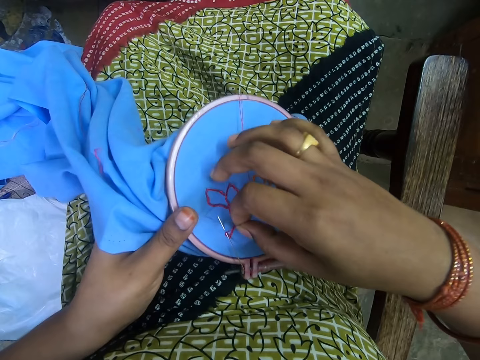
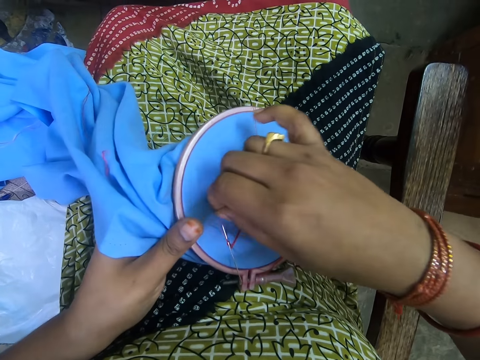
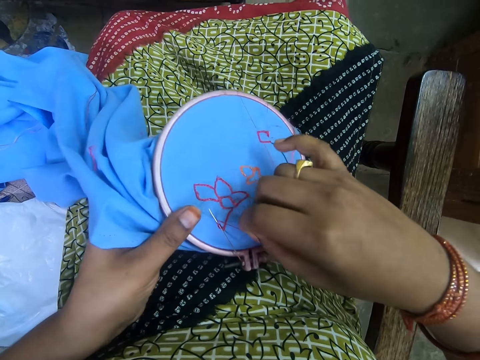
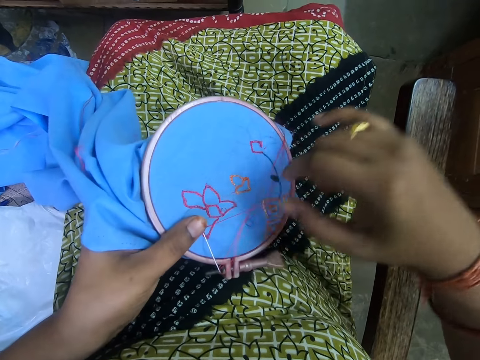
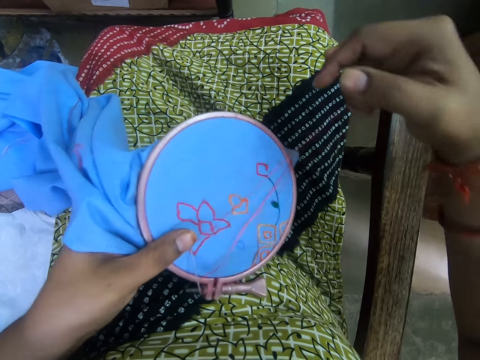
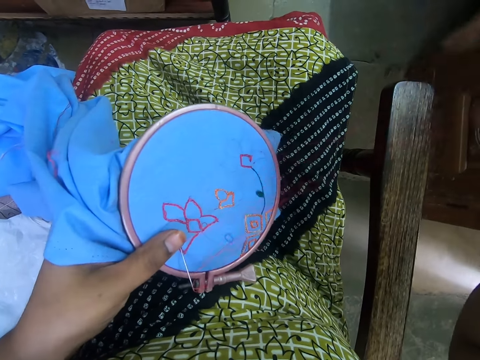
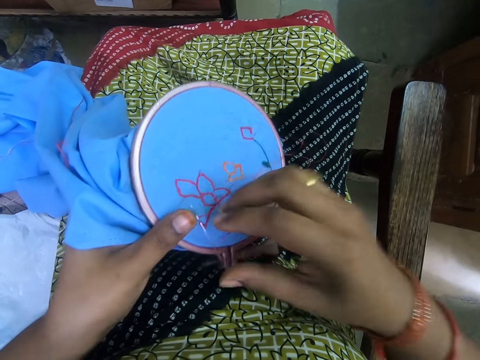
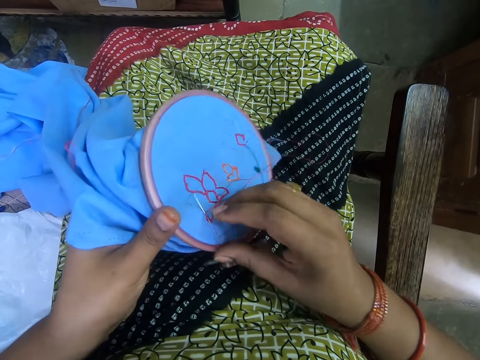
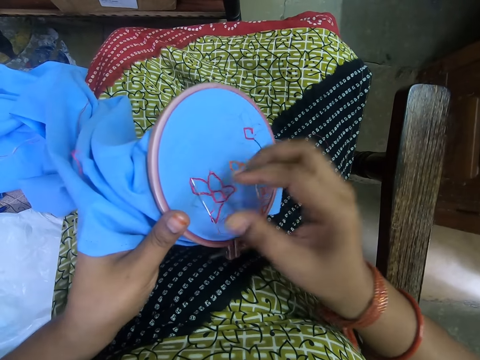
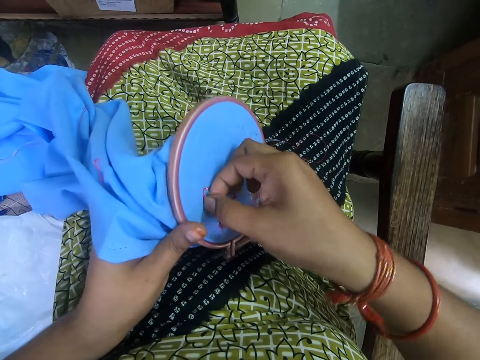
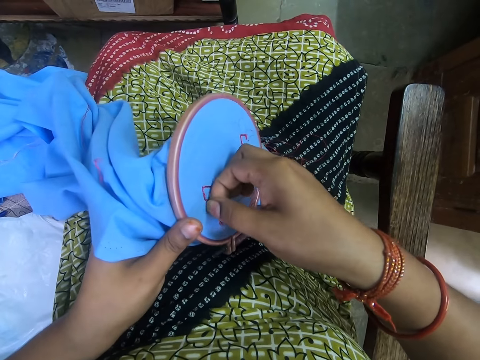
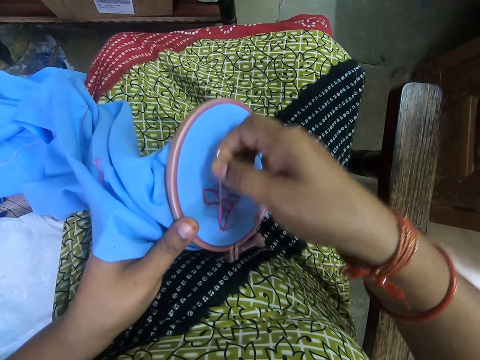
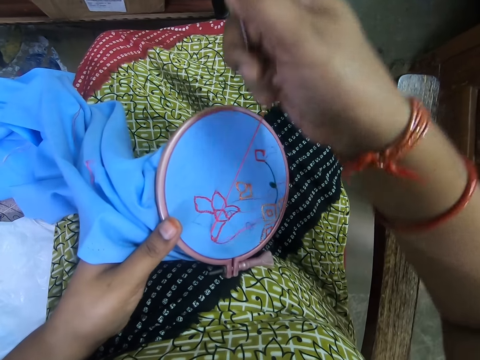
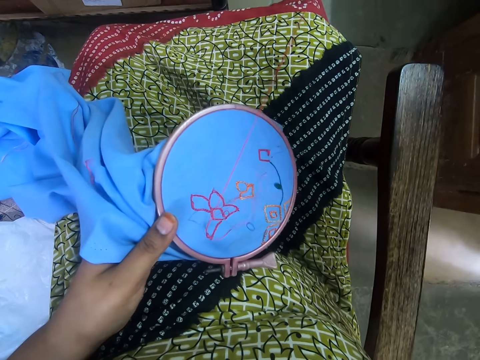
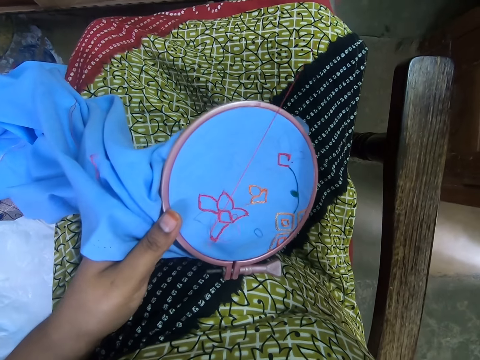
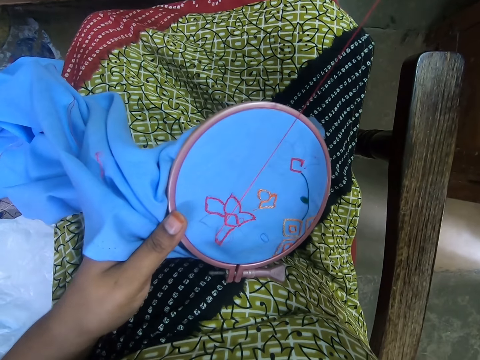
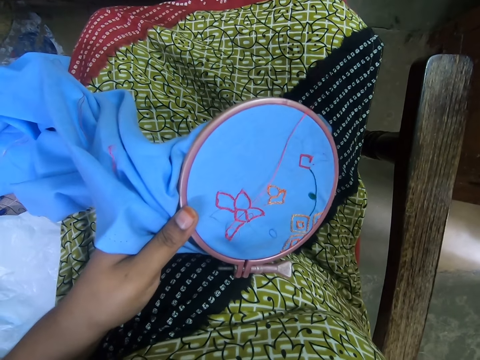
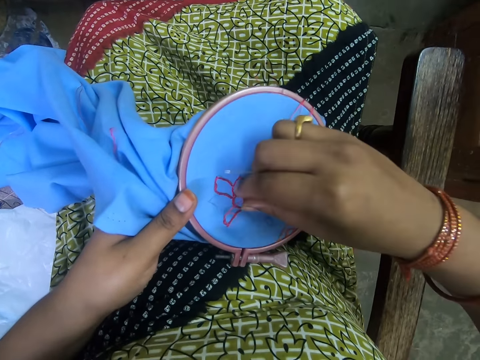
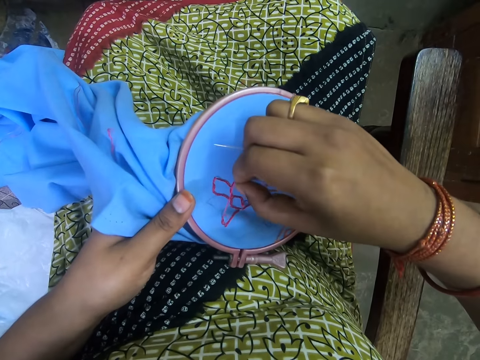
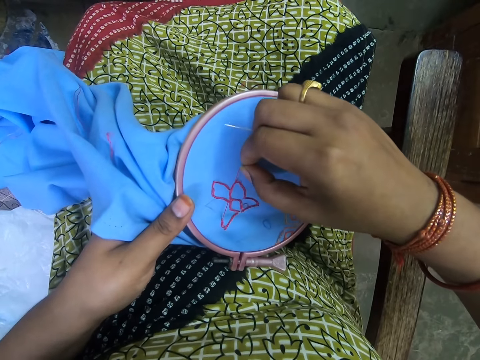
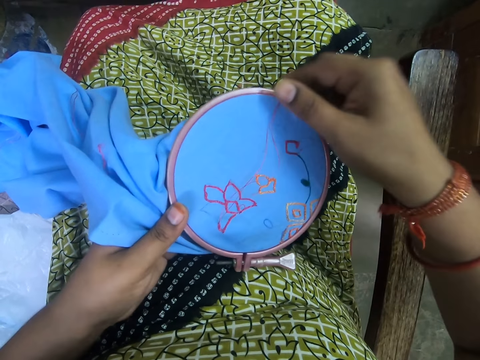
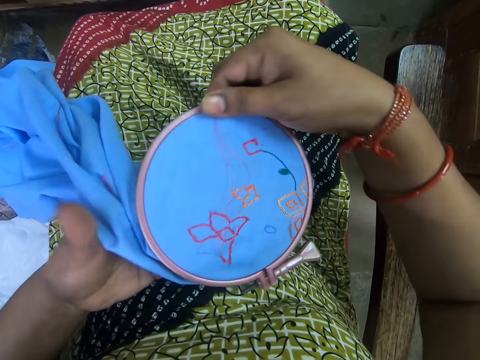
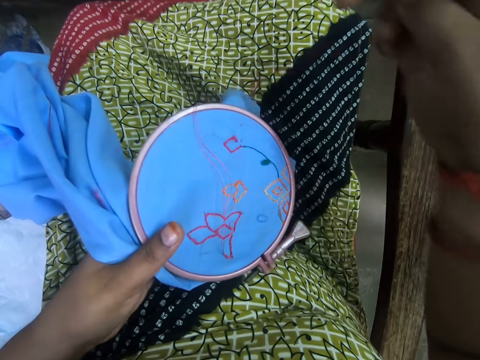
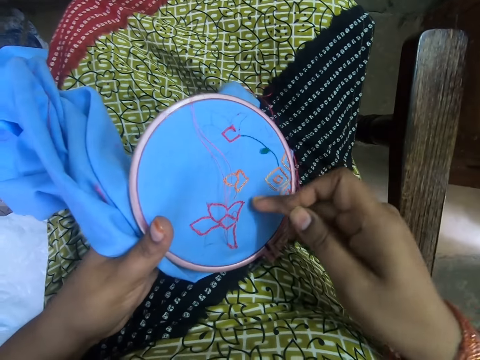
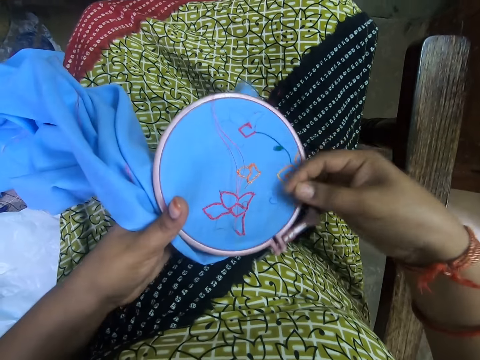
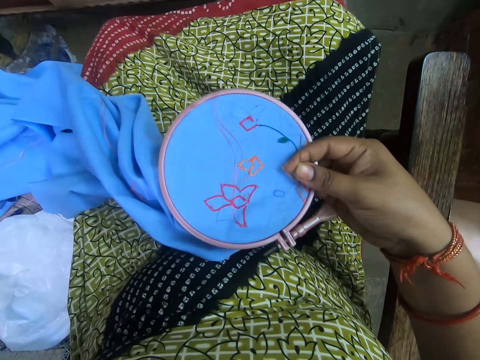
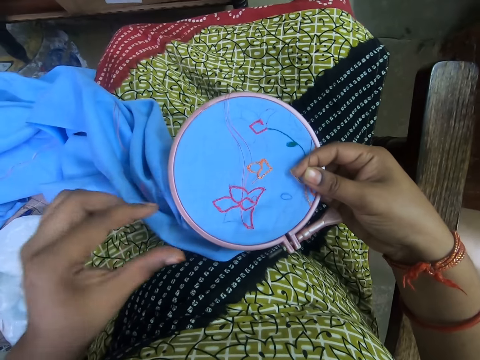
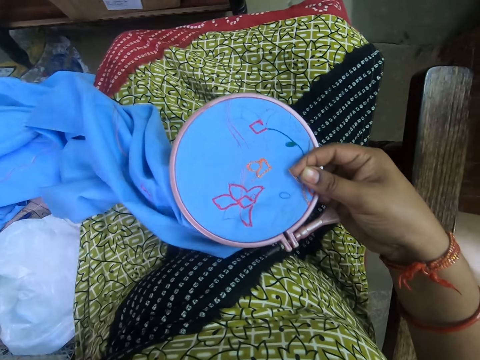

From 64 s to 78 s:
The camera wearer picks the thread from the cloth. They rotate the thread on the needle. They touch the needle. They pull the thread. They sew the cloth. They pull the thread. They hold the embroidery hoop with both hands. They rotate the embroidery hoop. They hold the embroidery hoop in the hand. They remove the thread from the cloth.

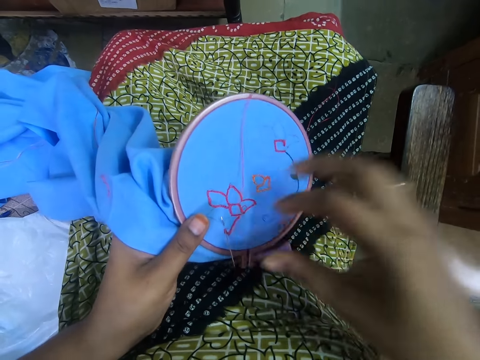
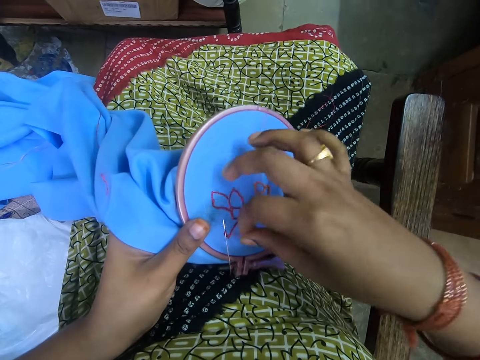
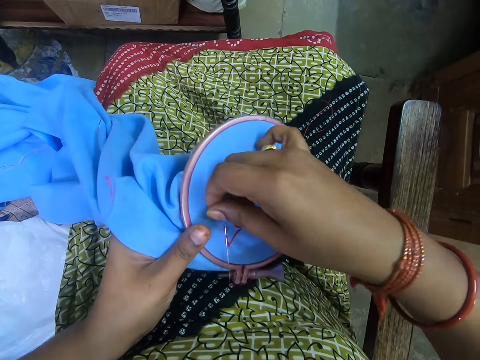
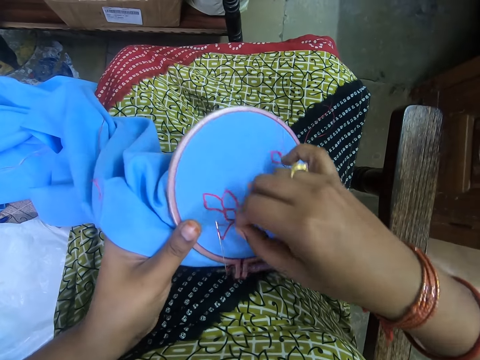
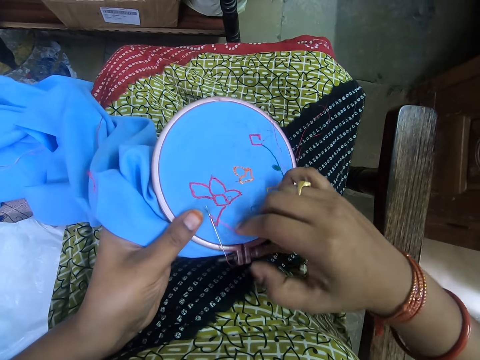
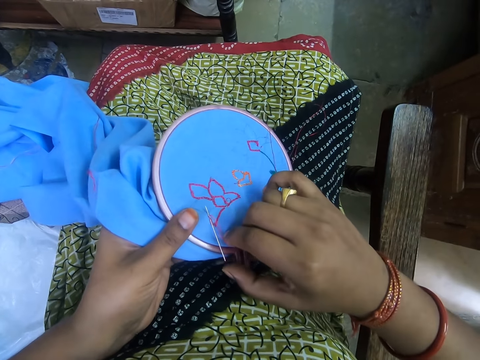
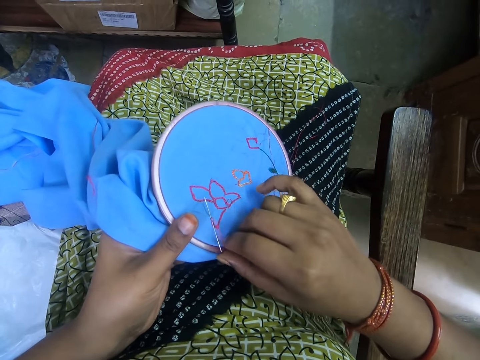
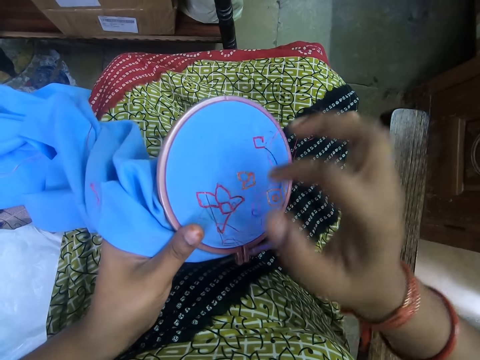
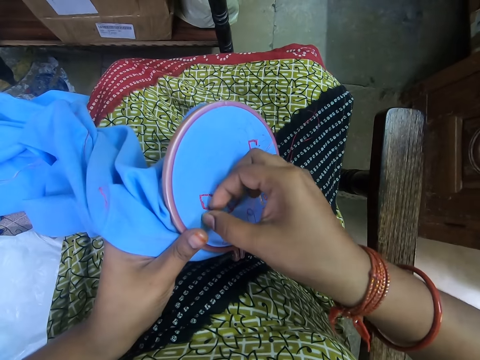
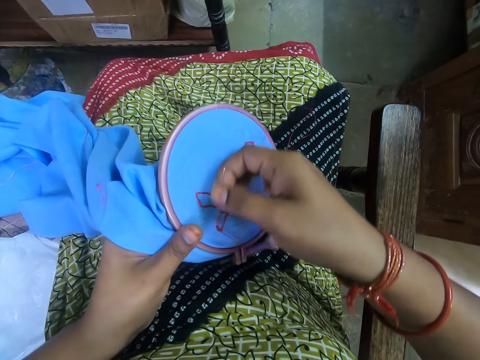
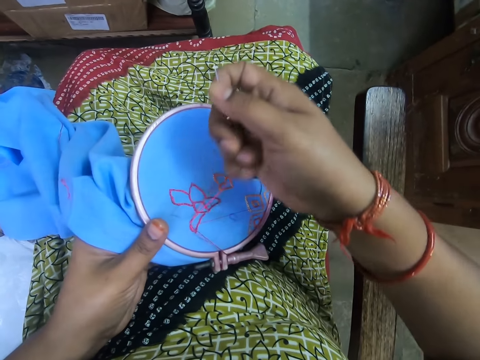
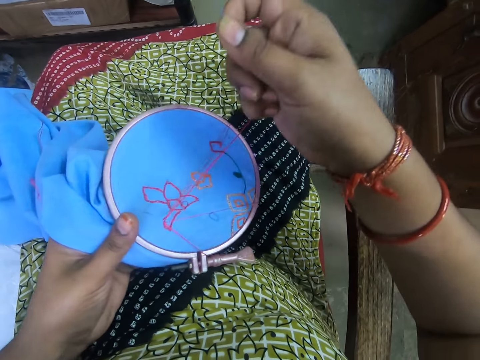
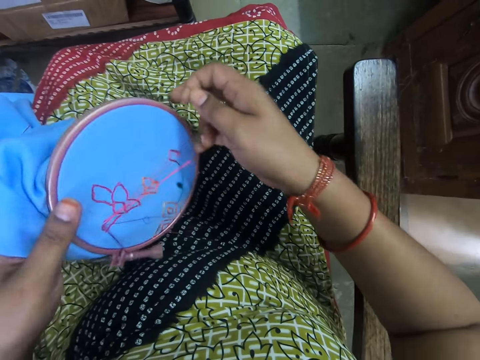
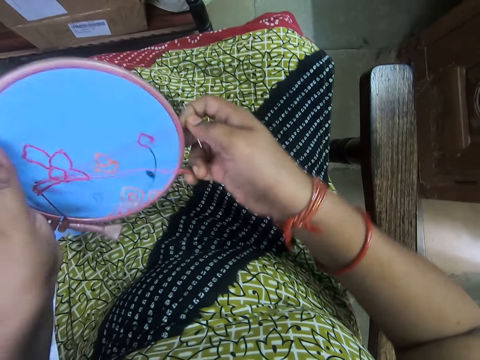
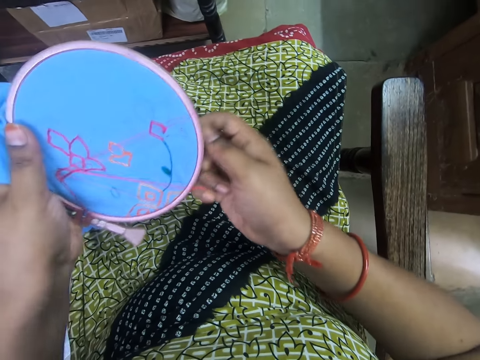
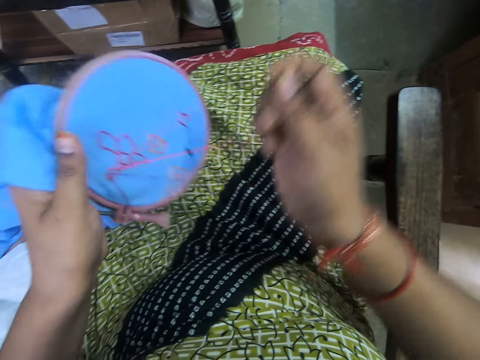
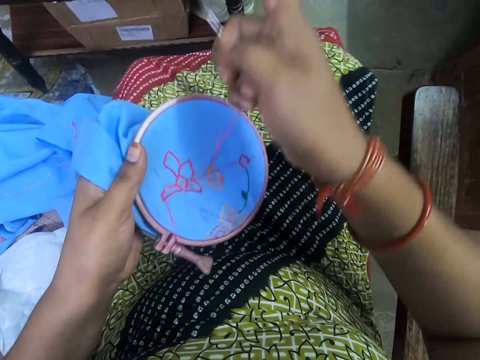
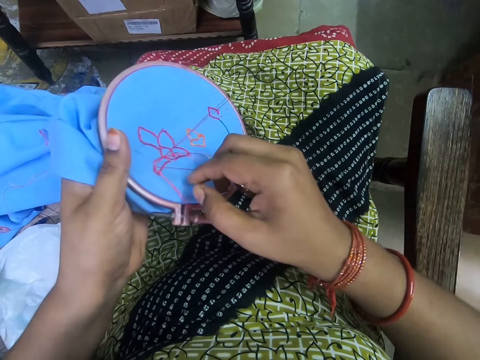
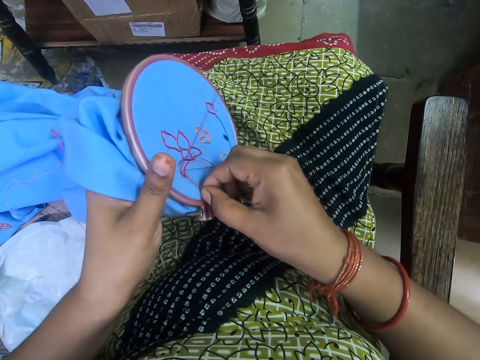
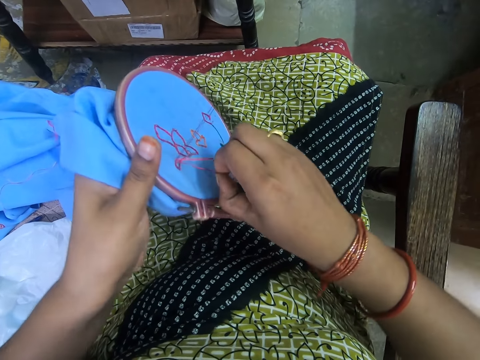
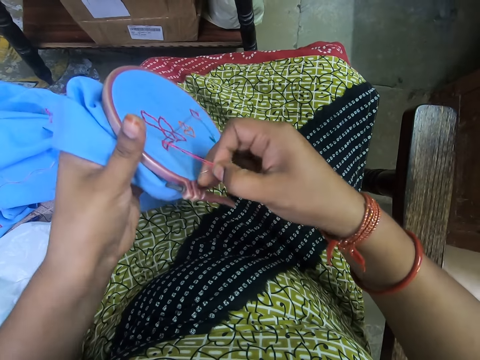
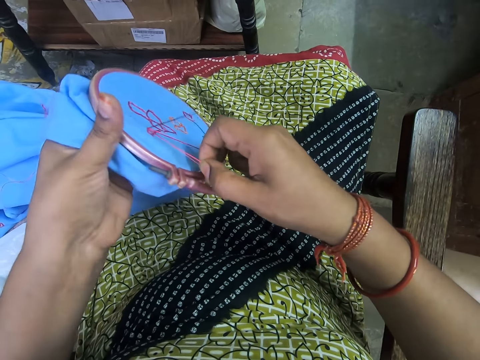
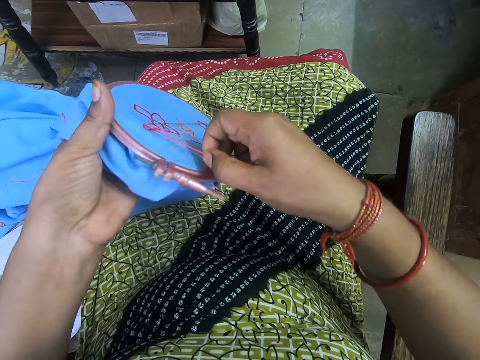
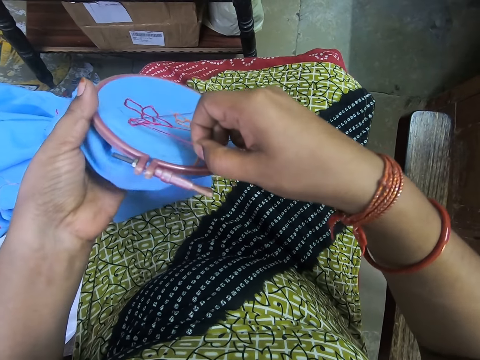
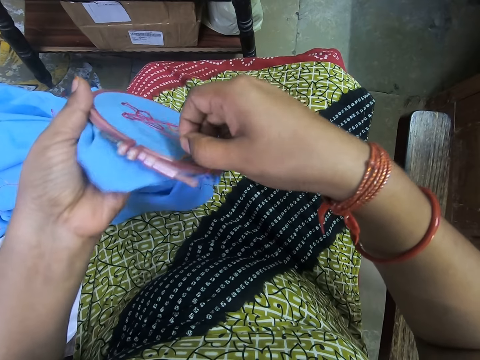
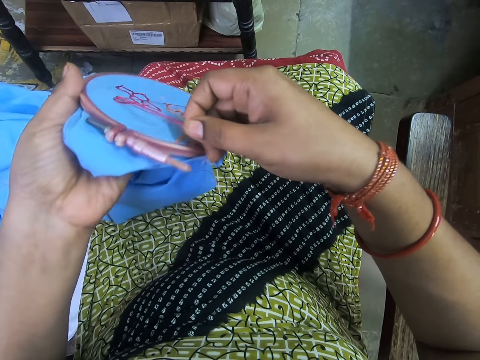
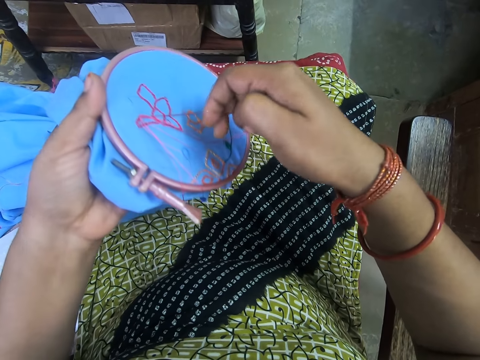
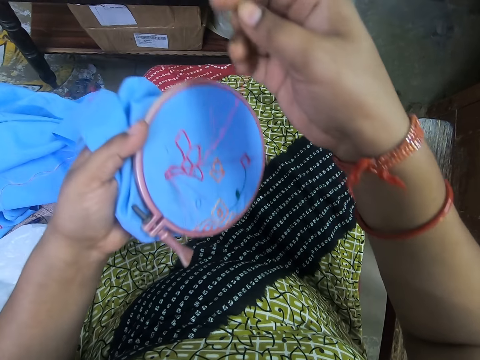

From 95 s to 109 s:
The camera wearer picks the thread from the cloth. They rotate the thread on the needle. They sew the cloth. They remove the thread from the embroidery hoop.
